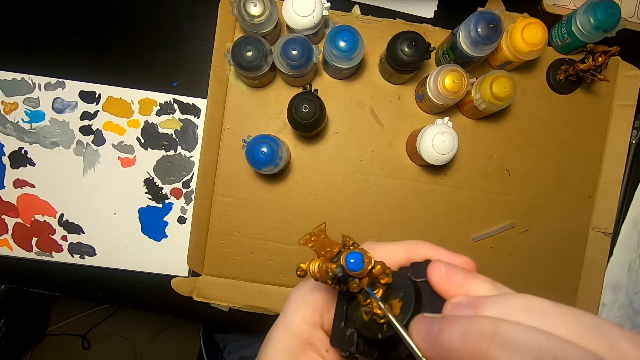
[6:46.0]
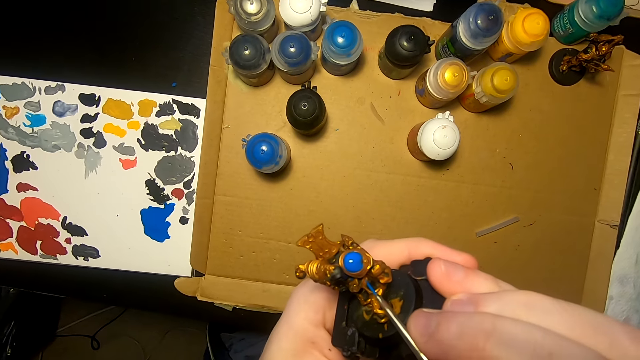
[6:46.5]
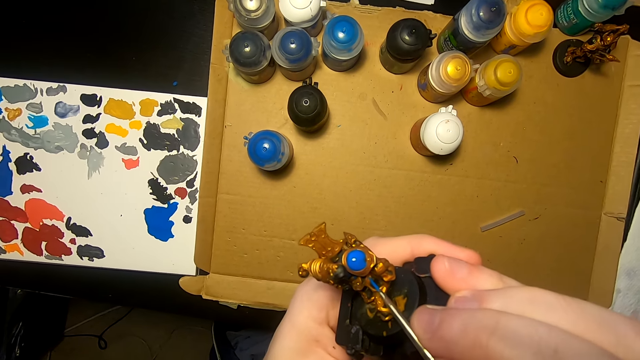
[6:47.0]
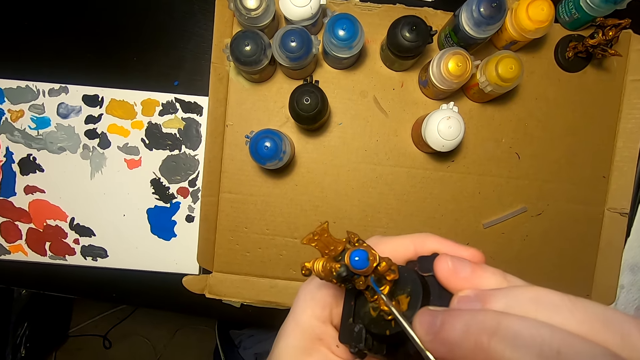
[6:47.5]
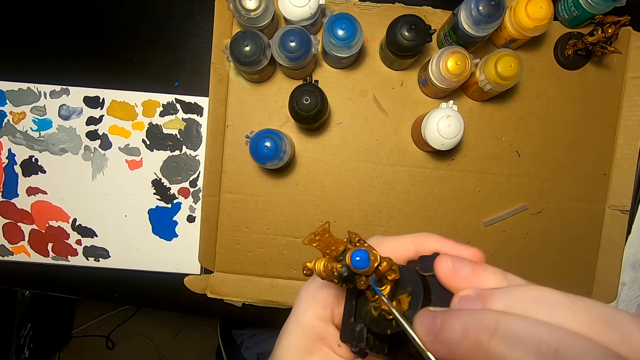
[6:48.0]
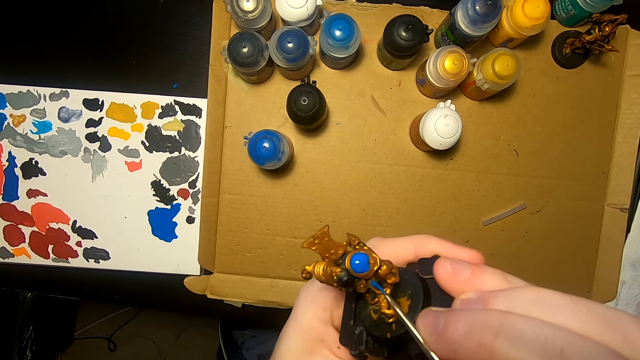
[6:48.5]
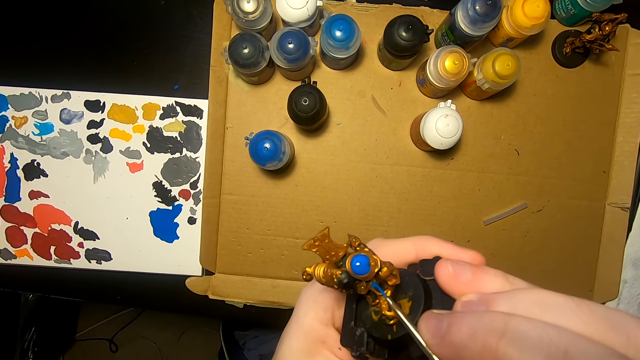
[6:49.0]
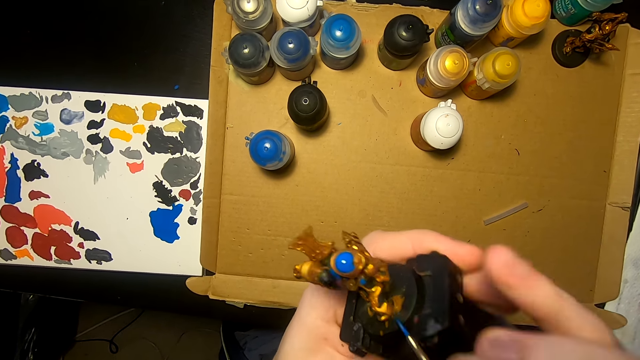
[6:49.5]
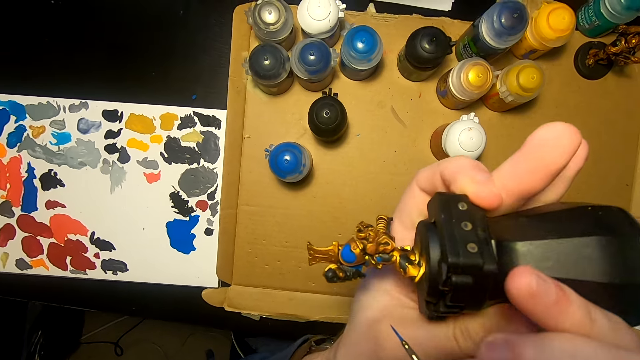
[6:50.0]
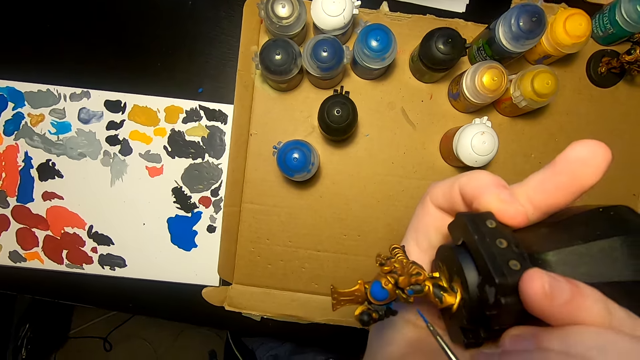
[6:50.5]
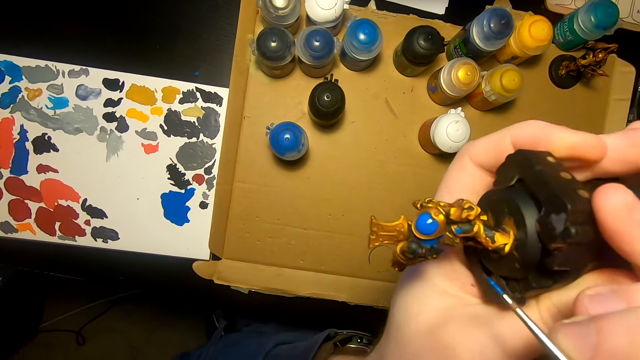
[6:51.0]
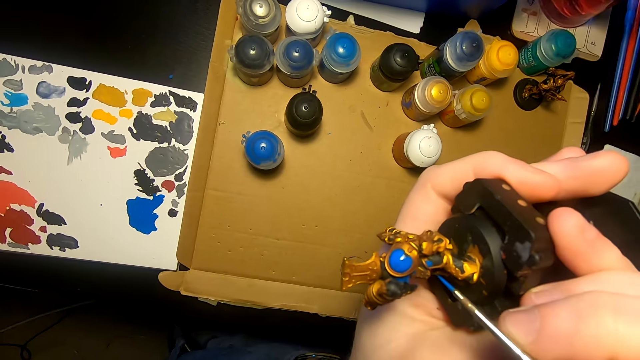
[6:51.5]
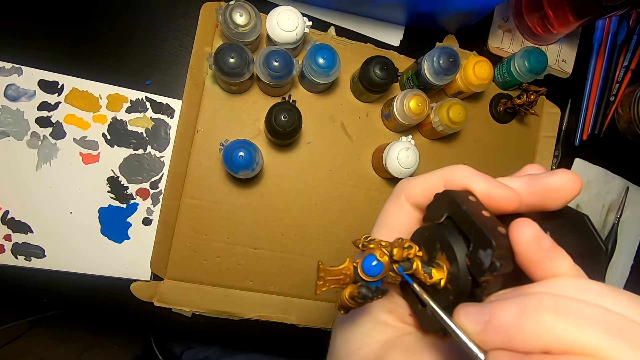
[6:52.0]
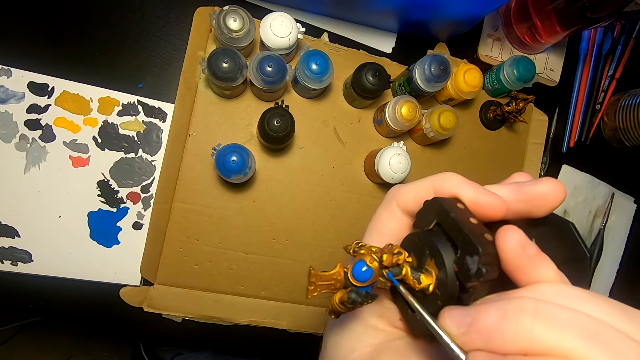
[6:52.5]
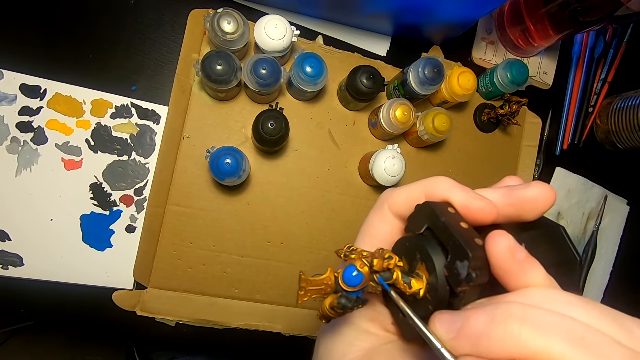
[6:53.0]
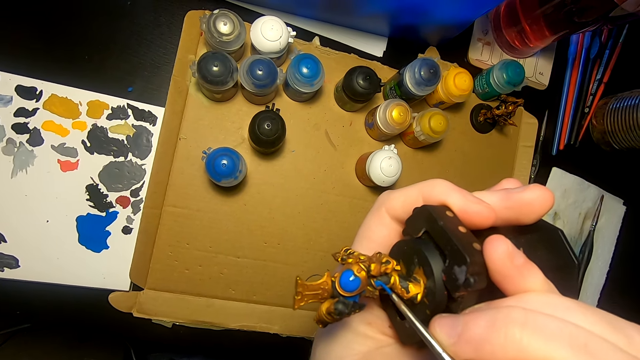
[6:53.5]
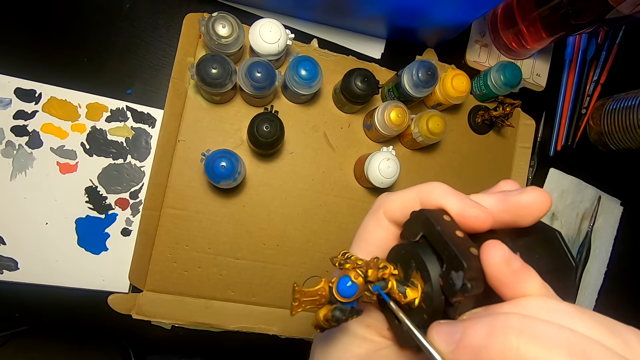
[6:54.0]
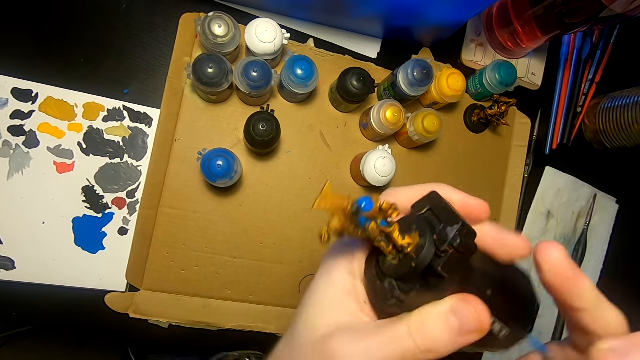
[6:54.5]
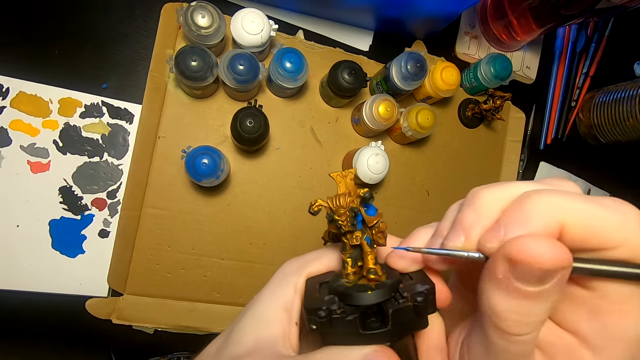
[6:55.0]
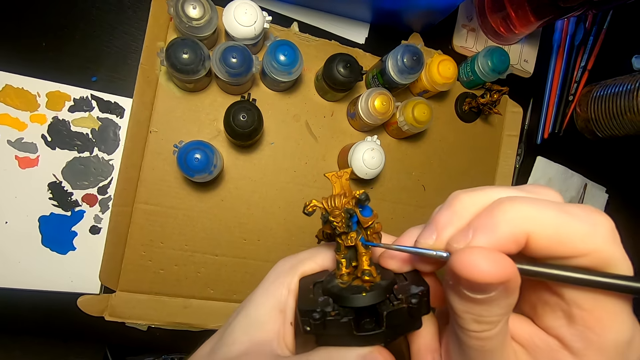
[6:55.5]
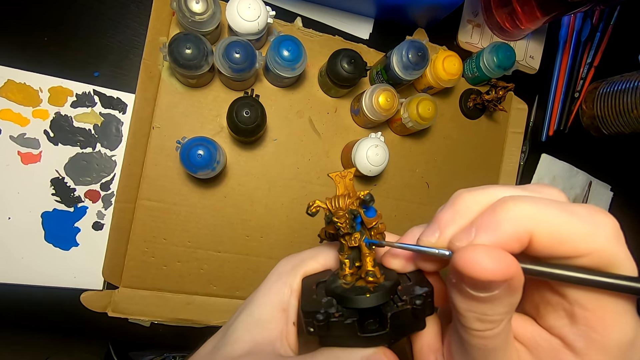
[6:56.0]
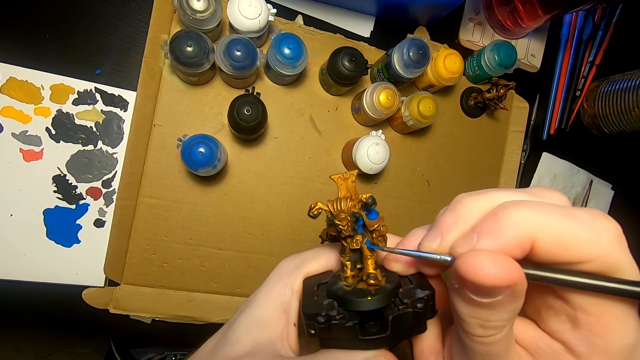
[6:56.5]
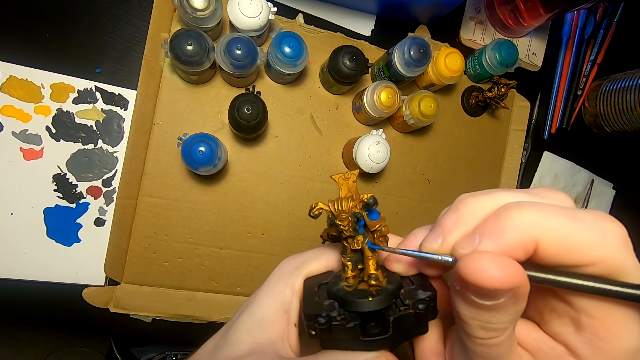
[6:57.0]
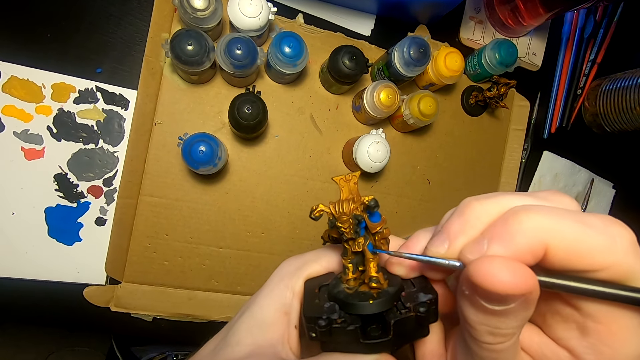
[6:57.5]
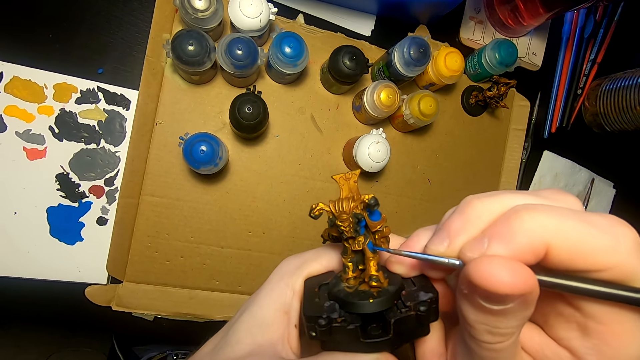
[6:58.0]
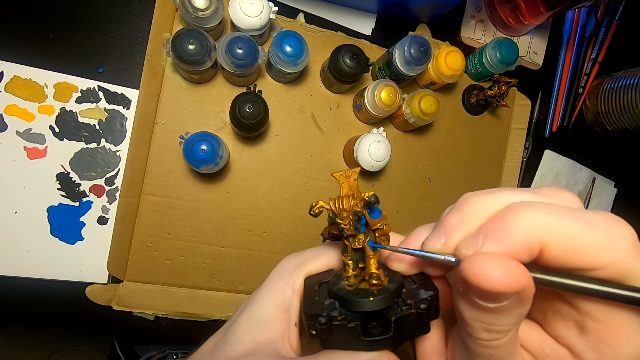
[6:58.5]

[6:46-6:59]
The camera wearer applies paint on something. They apply paint on something repeatedly.

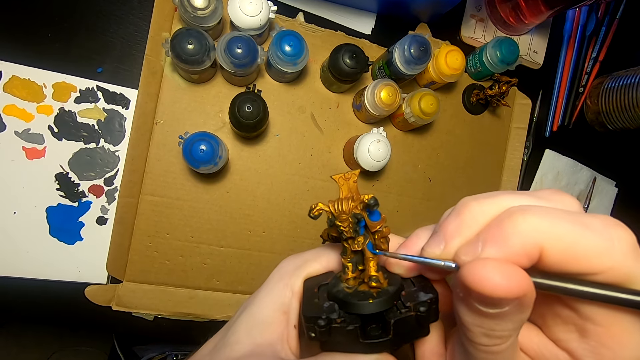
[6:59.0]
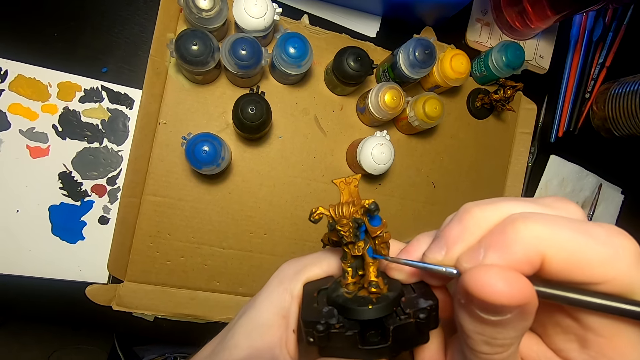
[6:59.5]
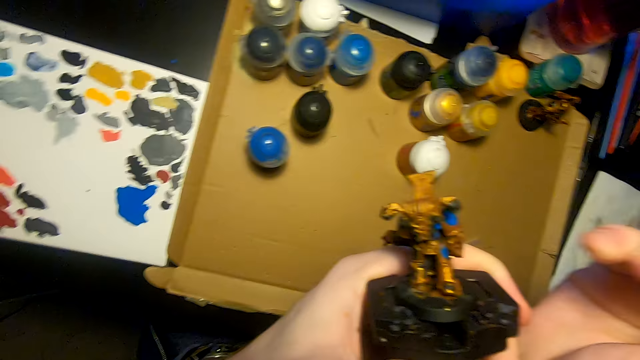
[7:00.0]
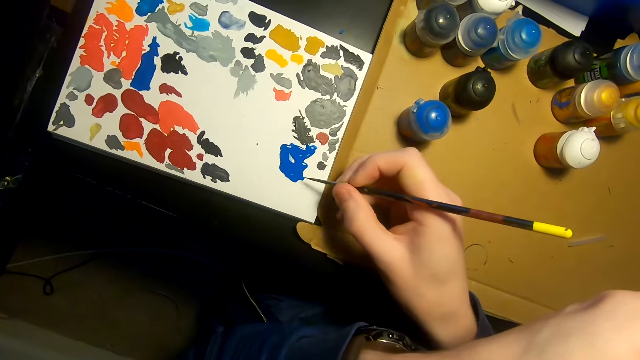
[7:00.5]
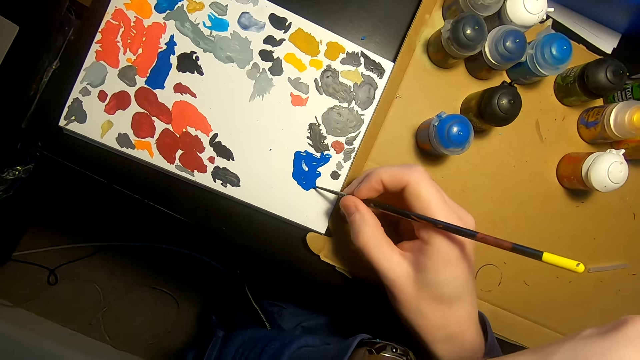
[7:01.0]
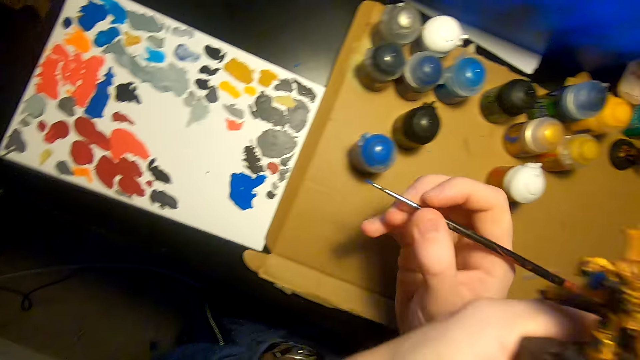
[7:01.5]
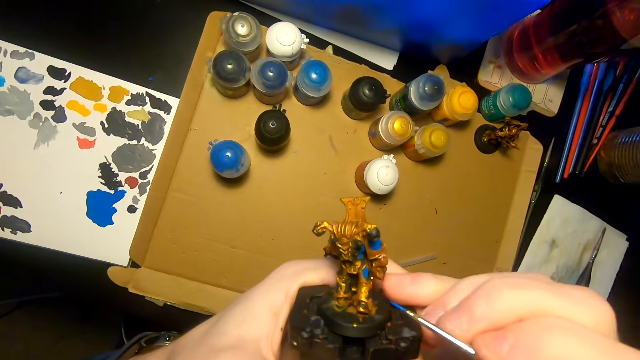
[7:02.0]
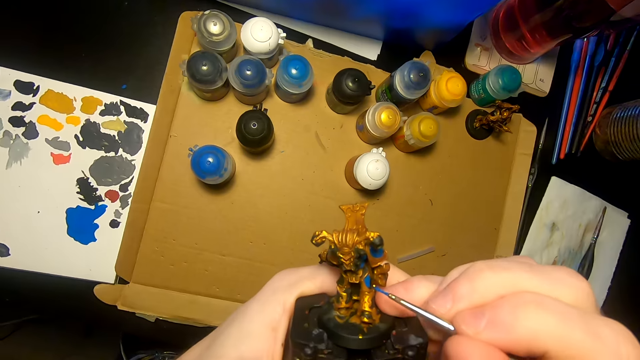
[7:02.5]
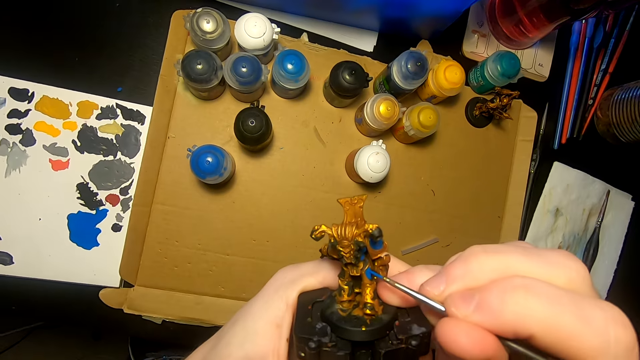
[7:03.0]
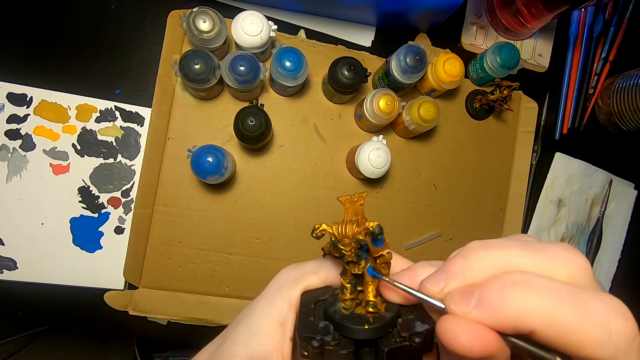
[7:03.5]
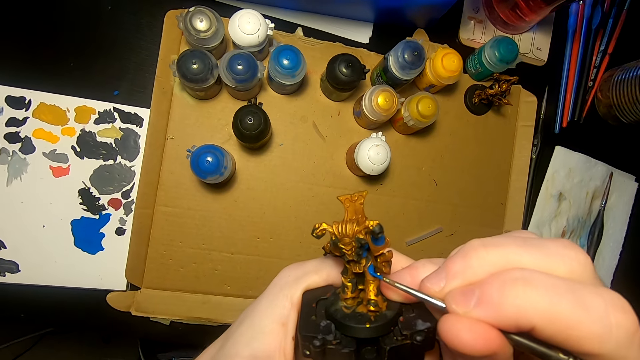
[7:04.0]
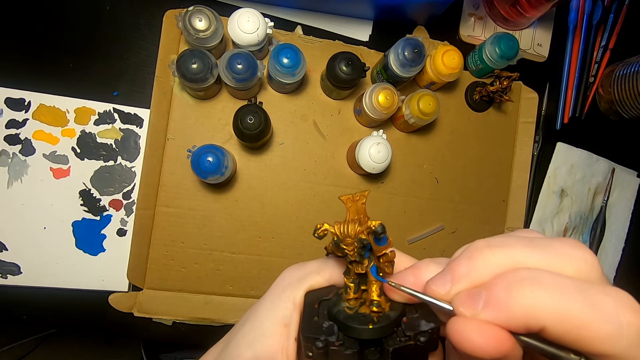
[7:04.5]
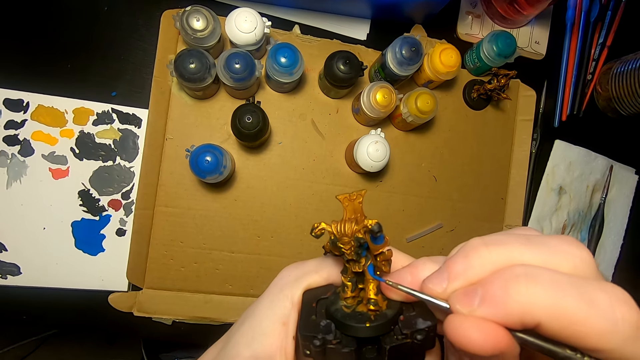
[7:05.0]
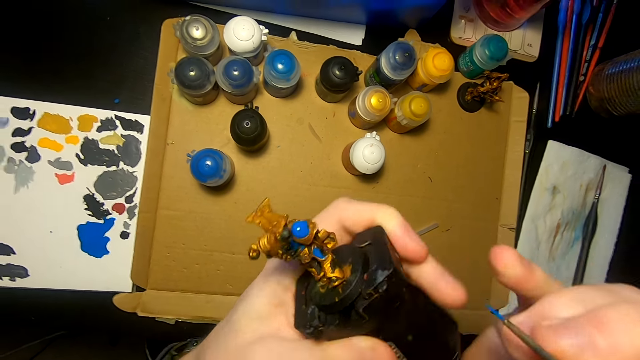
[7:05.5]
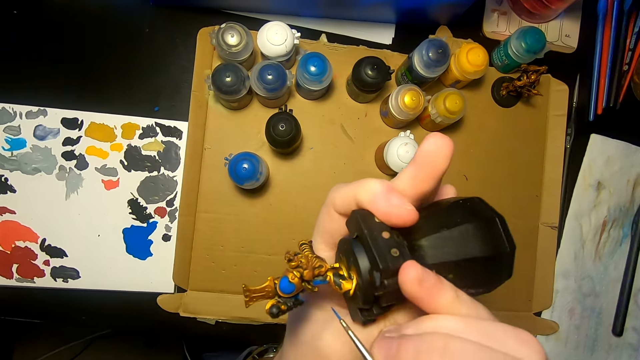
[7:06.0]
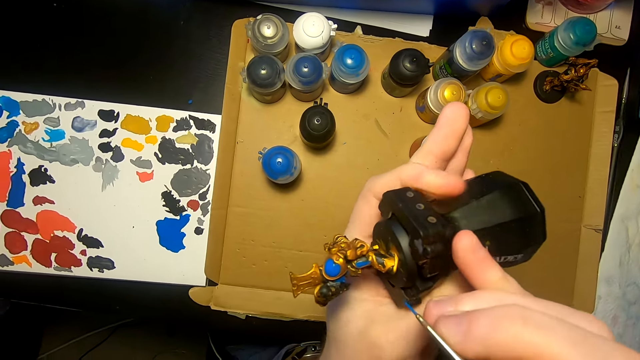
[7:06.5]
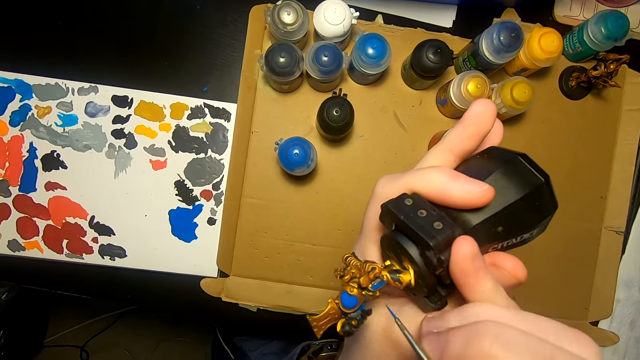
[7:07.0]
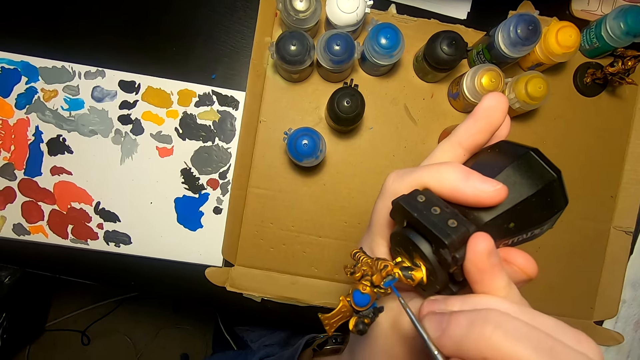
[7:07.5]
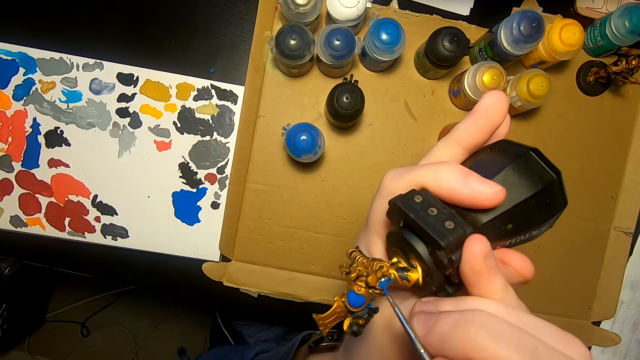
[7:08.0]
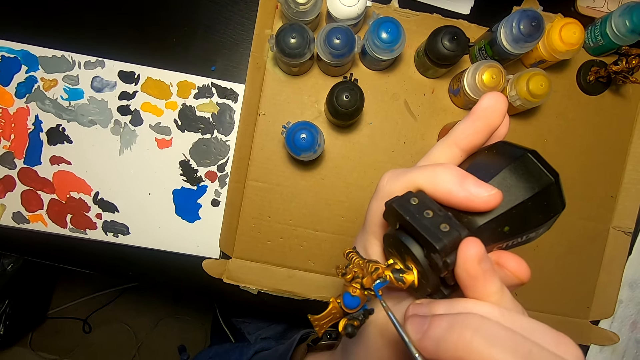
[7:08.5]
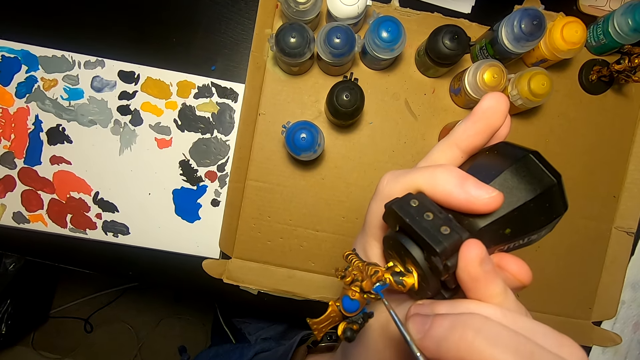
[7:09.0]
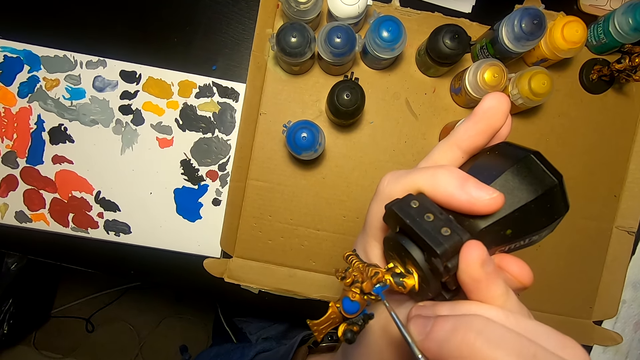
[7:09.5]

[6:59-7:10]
The camera wearer dips the paint brush in the paint. They paint the model sculpture with the painting brush. They turn the model sculpture. They paint the model sculpture with the painting brush.
